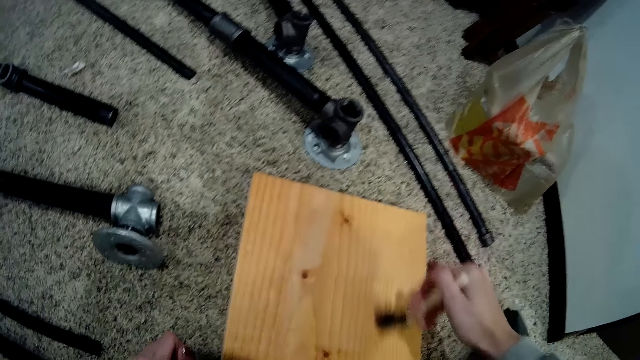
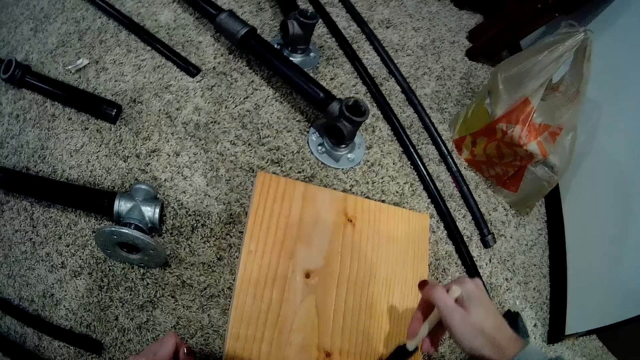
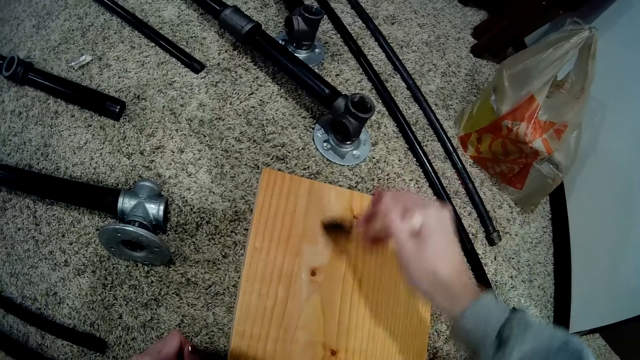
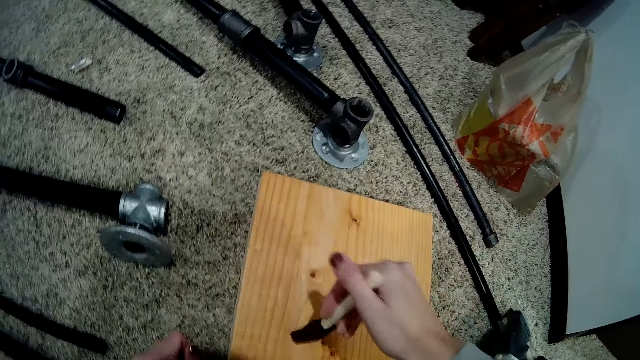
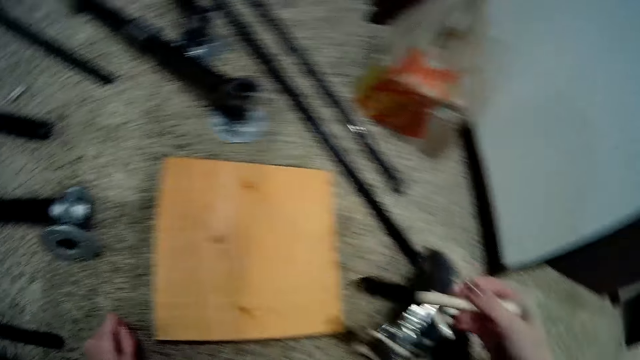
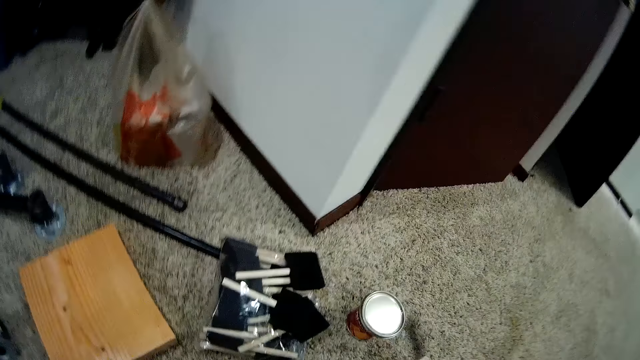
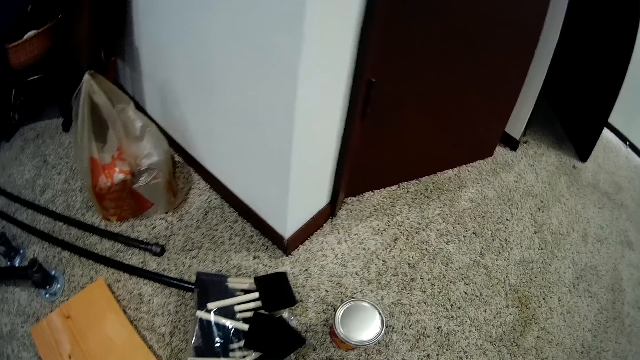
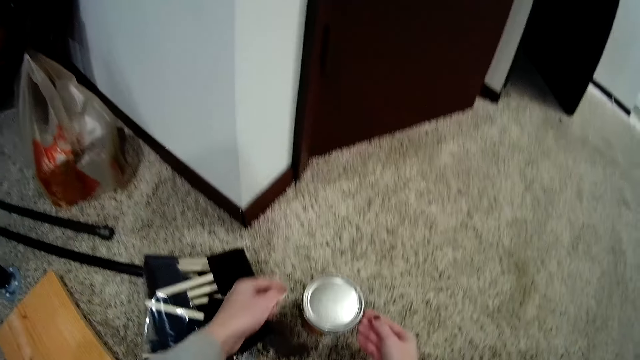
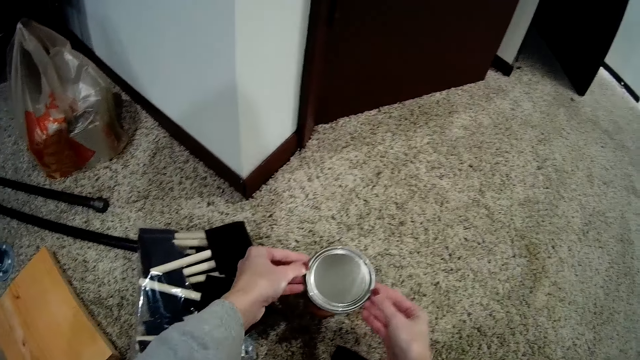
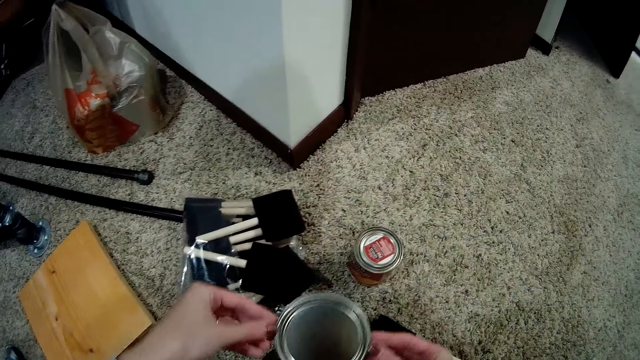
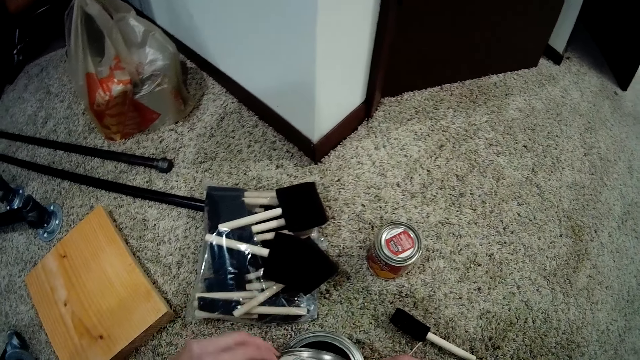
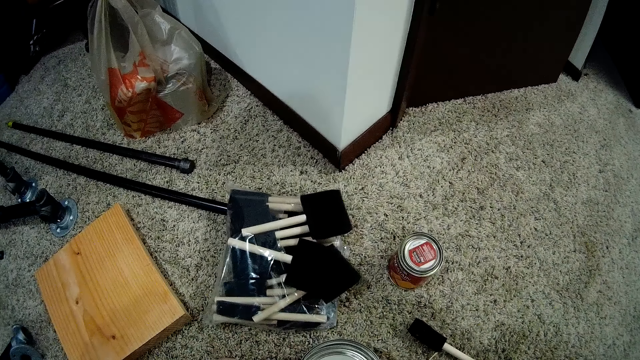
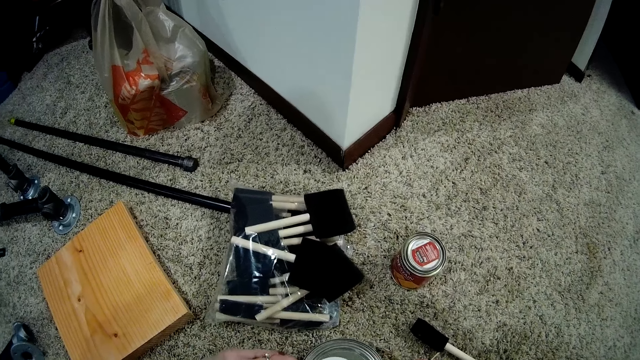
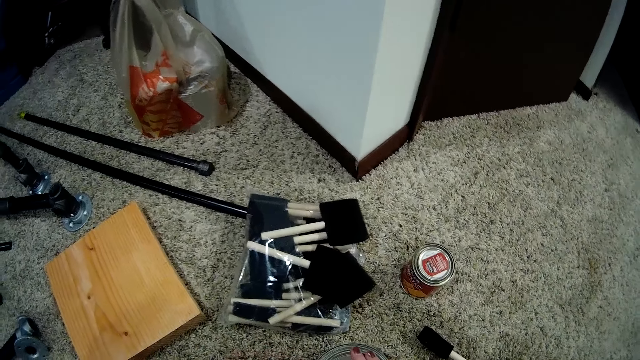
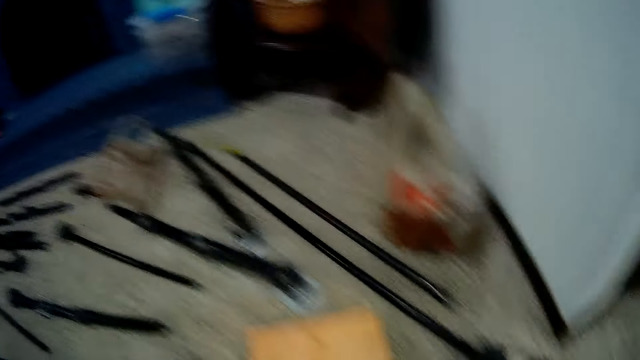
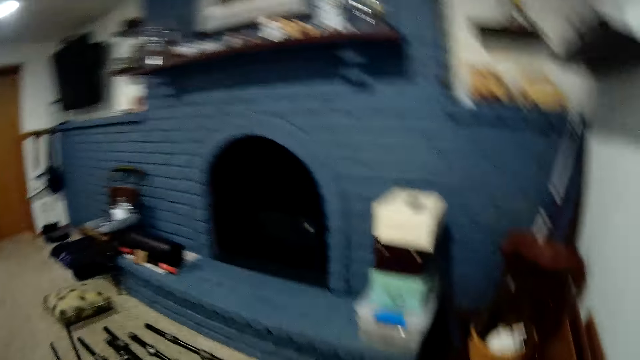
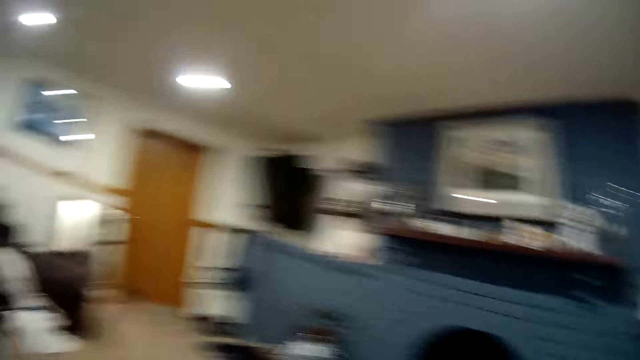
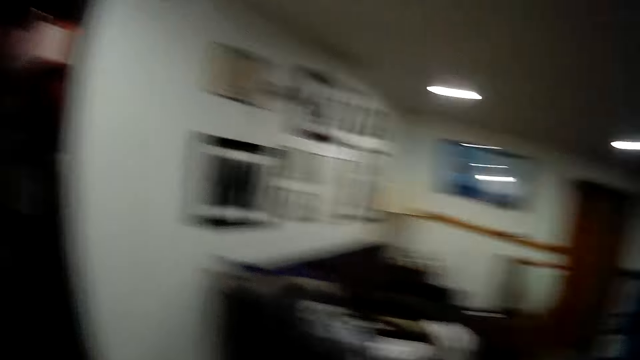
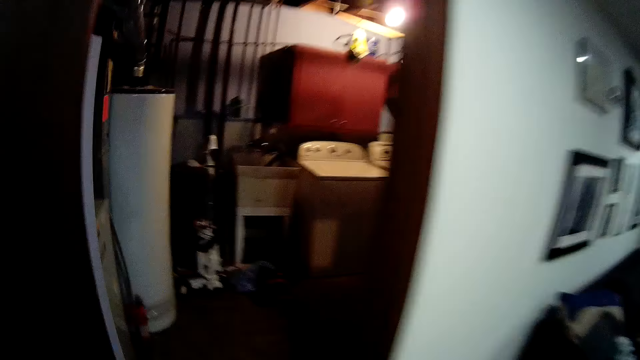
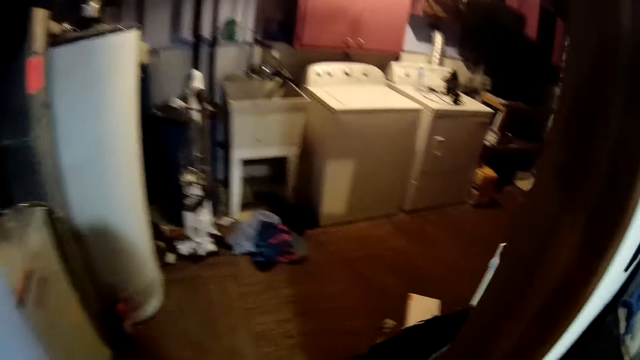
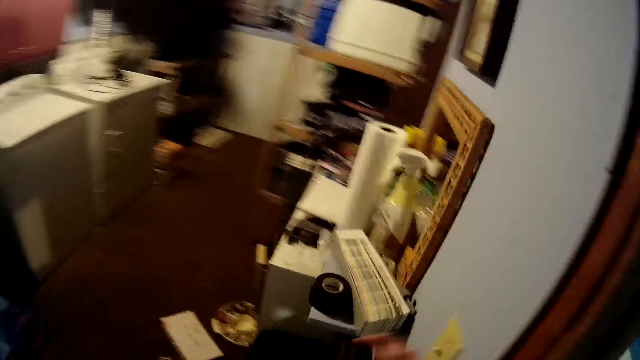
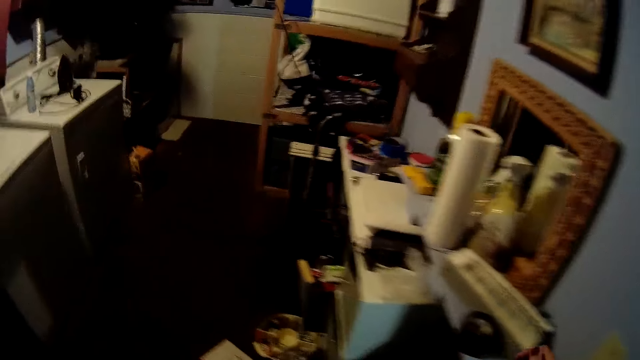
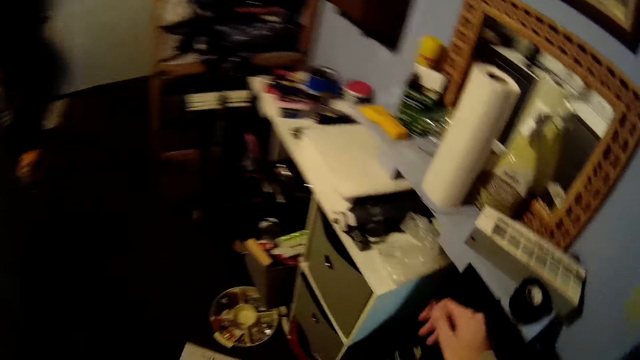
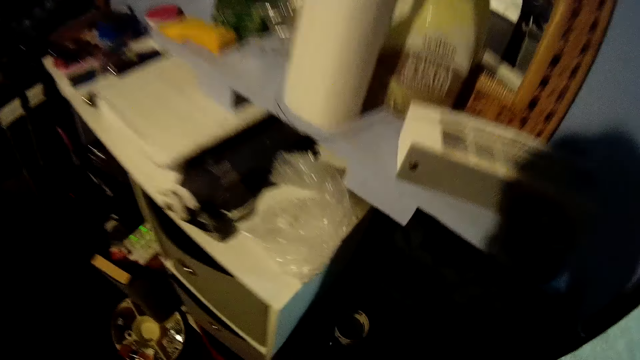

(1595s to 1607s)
The camera wearer picks the lid from a can. They drop the brush on the floor. They pick up the polish container with both hands. They close the can with the lid. They turn around the room. They enter the store.

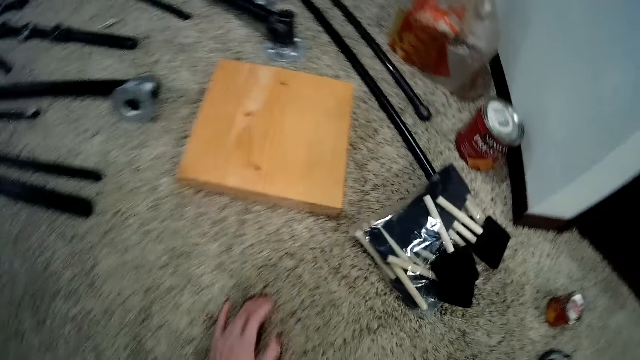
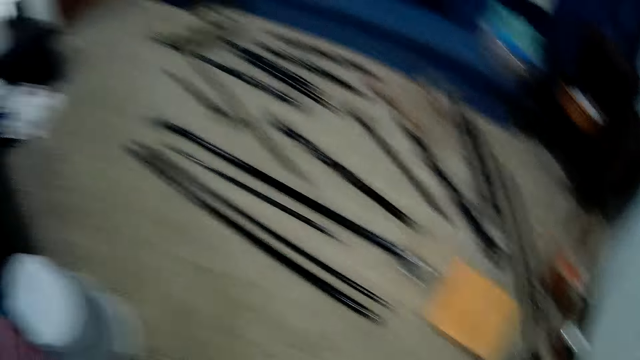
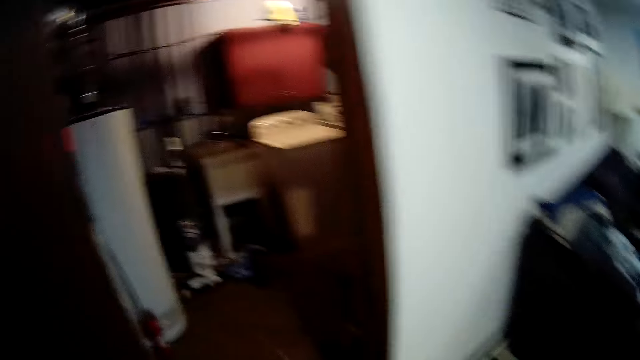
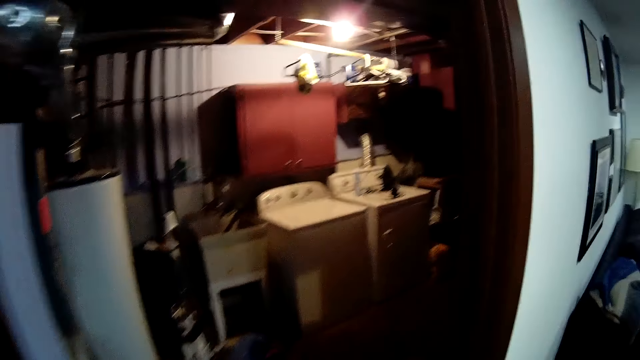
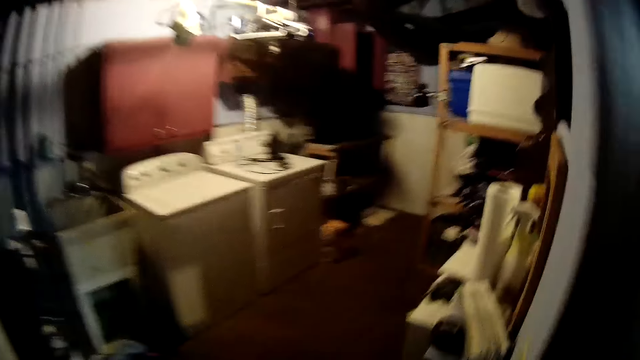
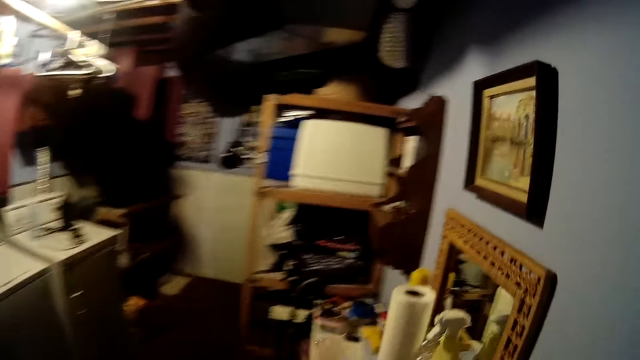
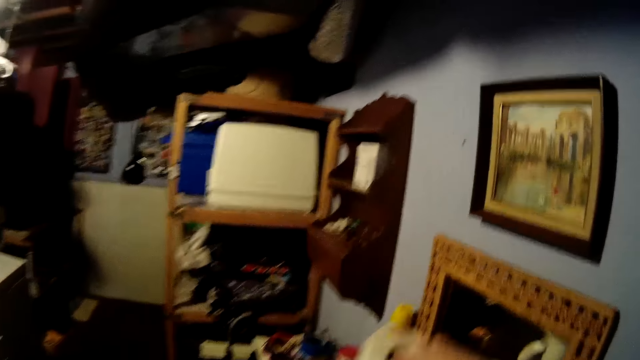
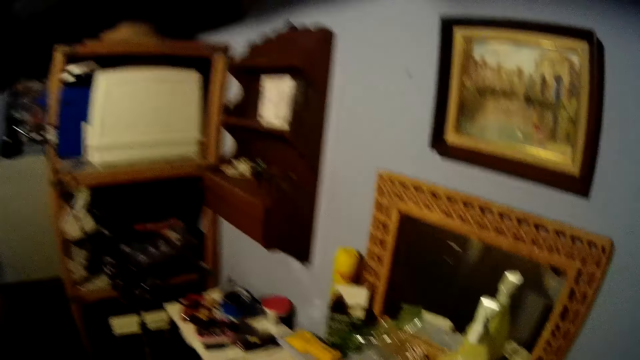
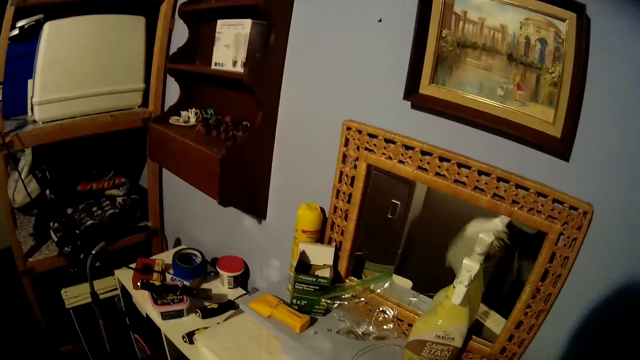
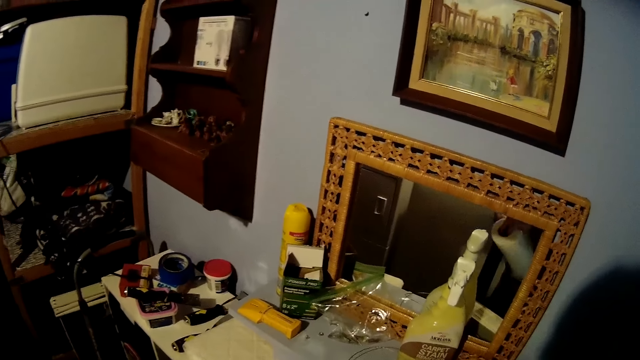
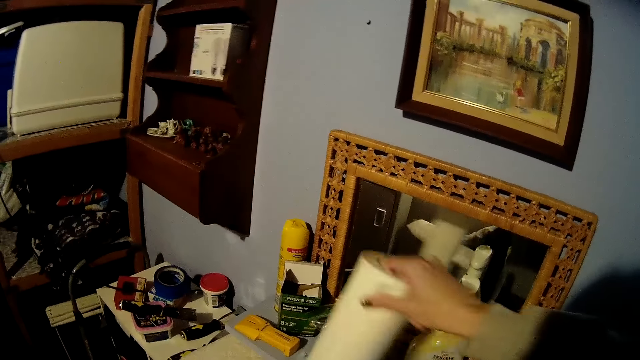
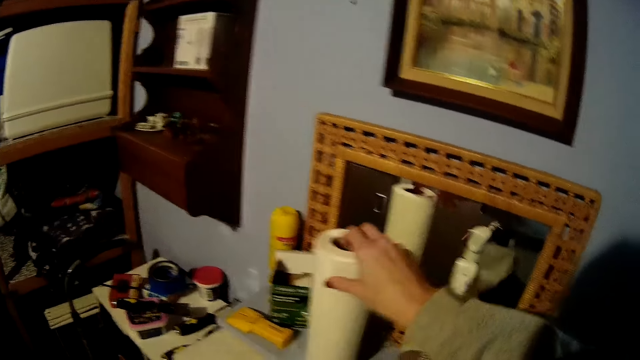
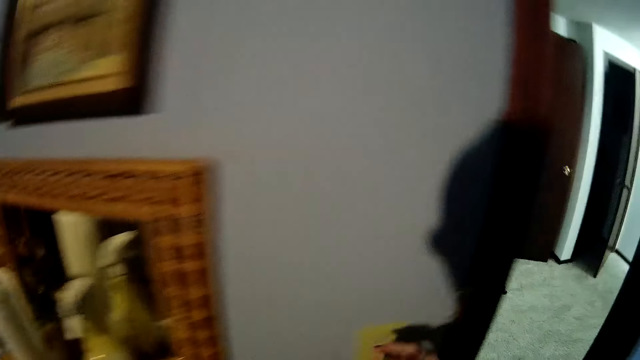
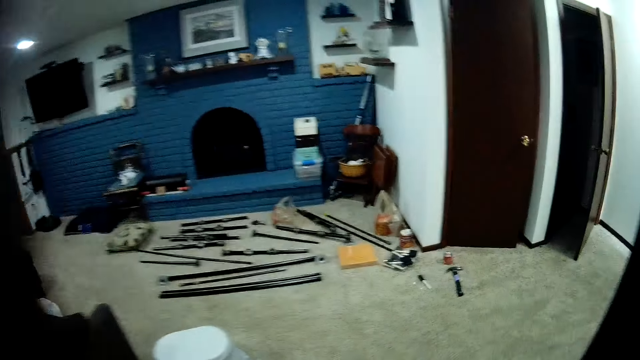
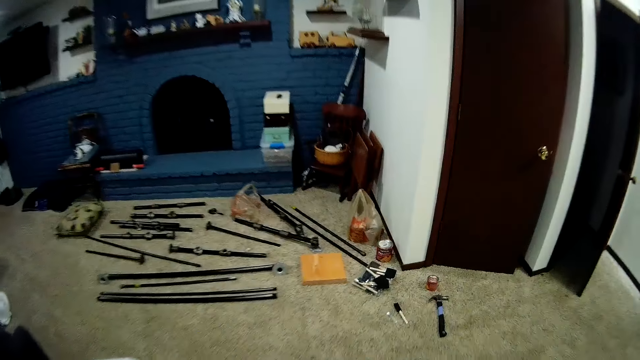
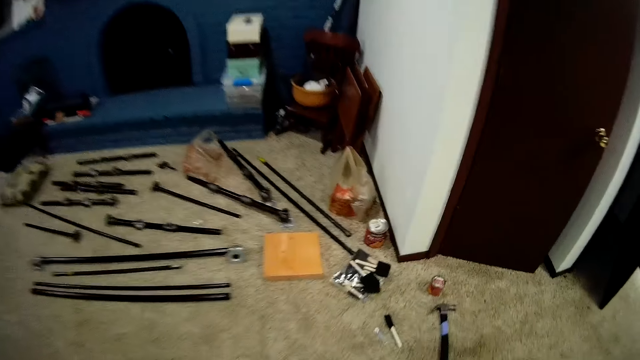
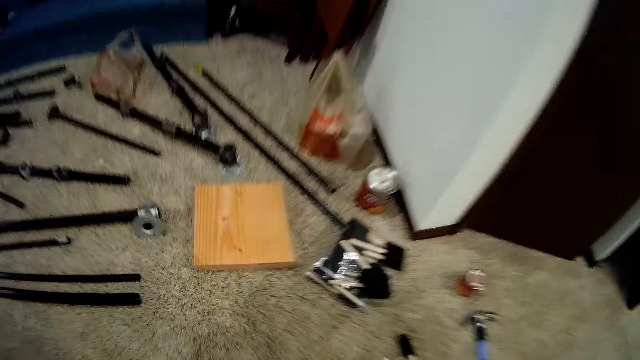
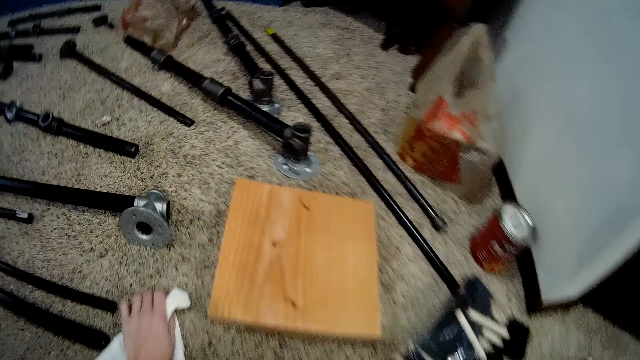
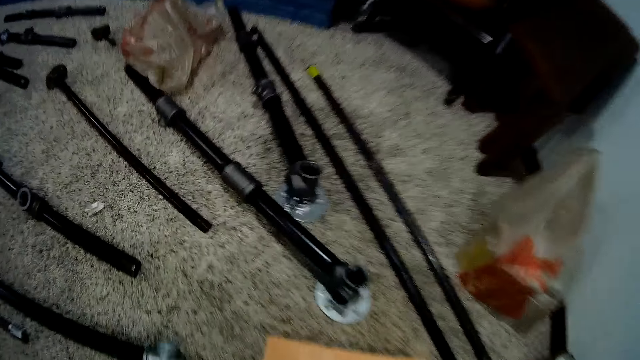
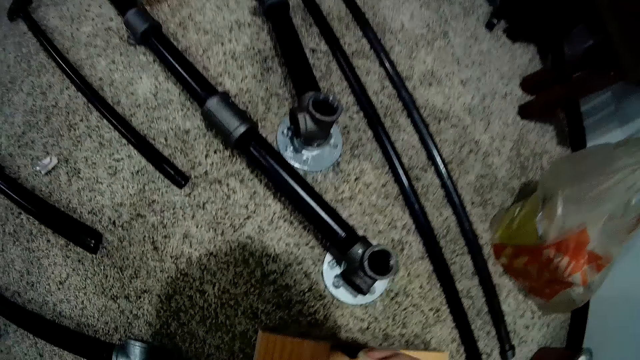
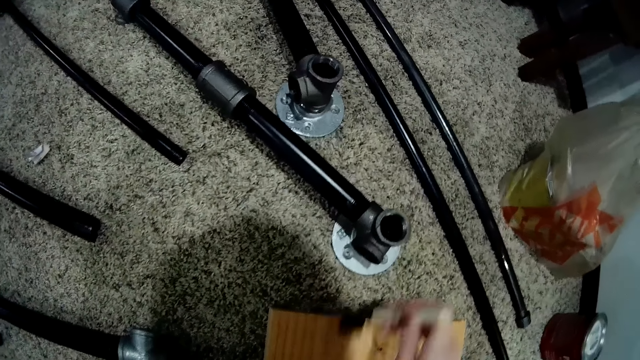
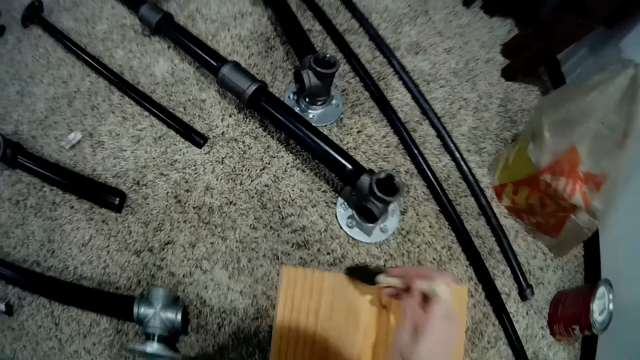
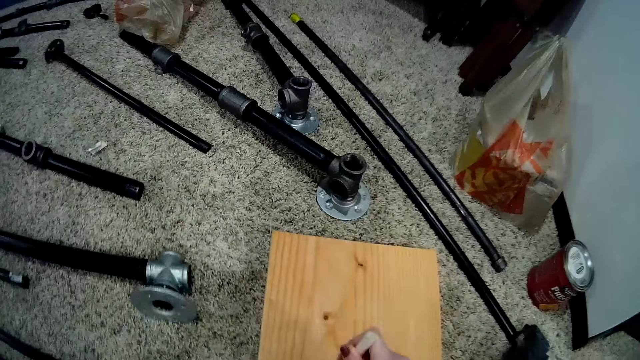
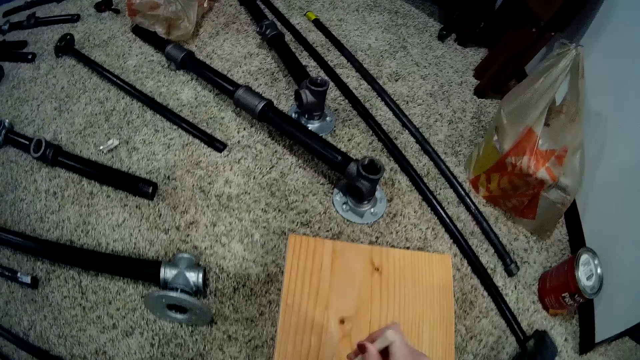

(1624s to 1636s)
The camera wearer turns around the room. They enter the store. They pick up a tissue from the slab. They roll some of the tissue with both hands. They tear a piece of serviette from the roll. They drop the tissue on the slab. They move out of the store. They pick a brush from the floor. They paint the wood piece.
